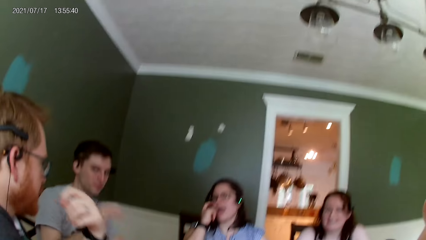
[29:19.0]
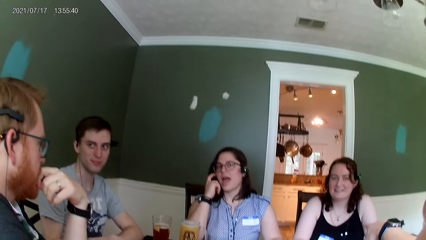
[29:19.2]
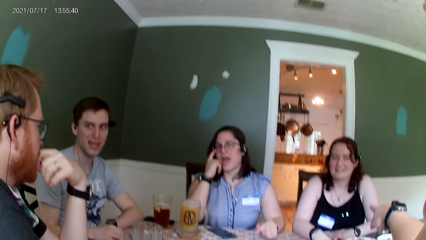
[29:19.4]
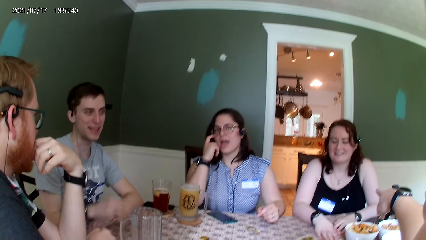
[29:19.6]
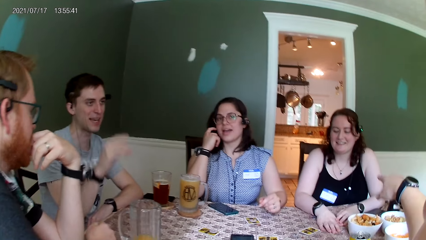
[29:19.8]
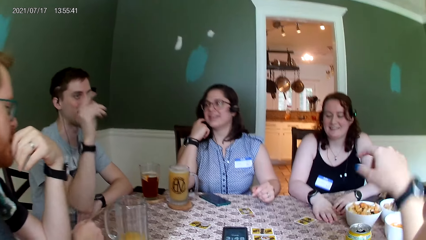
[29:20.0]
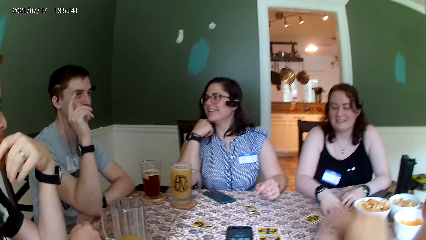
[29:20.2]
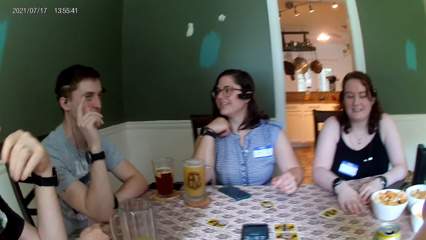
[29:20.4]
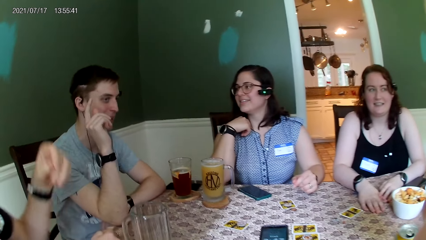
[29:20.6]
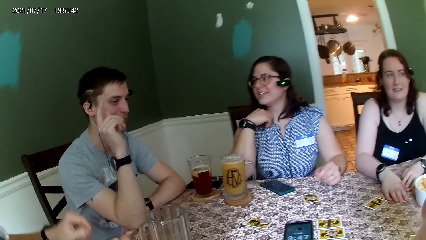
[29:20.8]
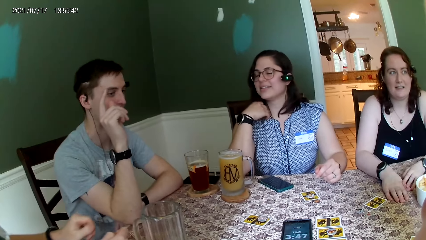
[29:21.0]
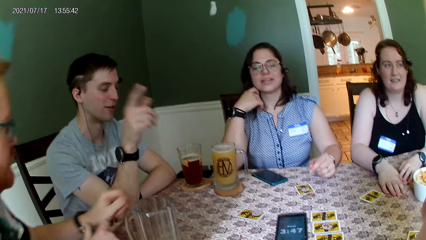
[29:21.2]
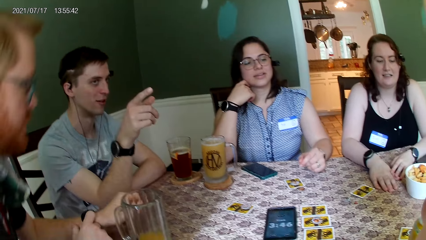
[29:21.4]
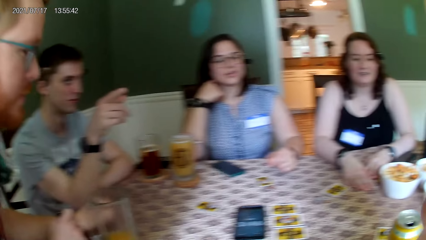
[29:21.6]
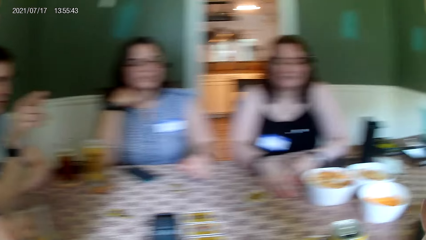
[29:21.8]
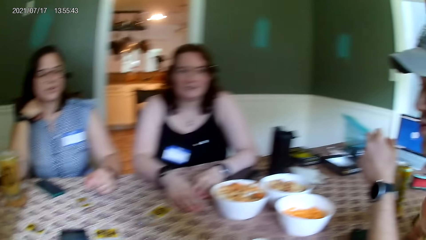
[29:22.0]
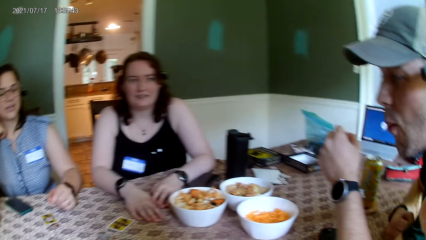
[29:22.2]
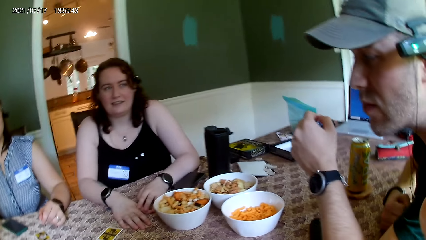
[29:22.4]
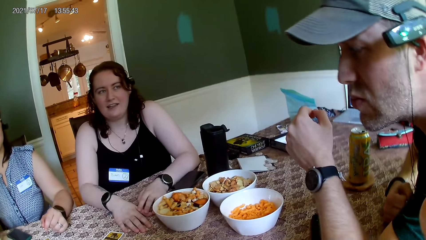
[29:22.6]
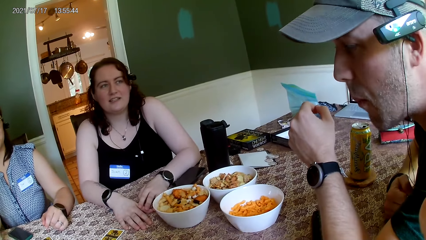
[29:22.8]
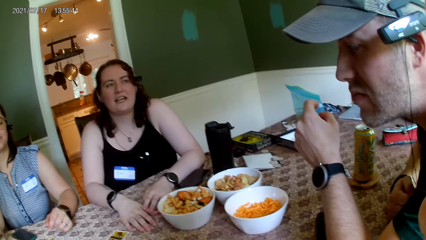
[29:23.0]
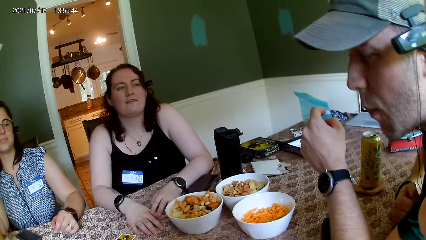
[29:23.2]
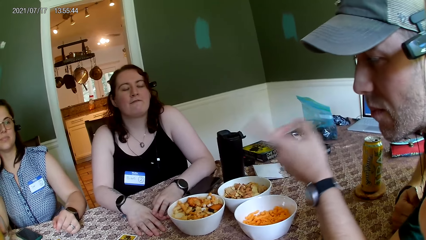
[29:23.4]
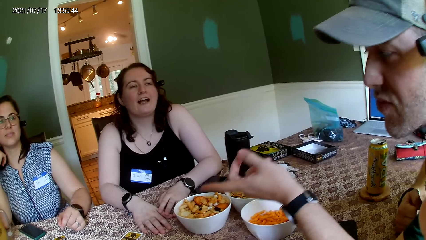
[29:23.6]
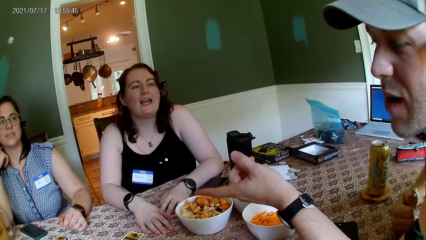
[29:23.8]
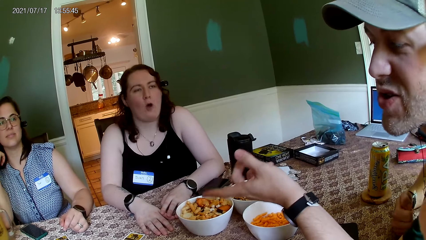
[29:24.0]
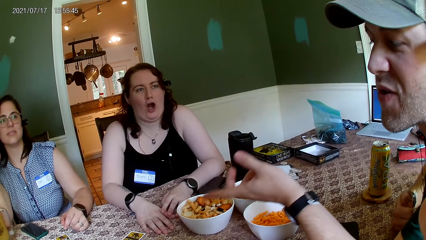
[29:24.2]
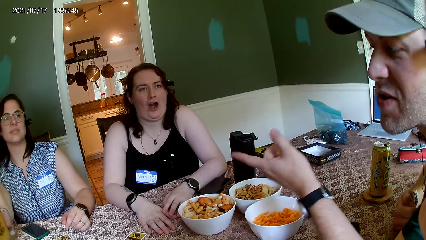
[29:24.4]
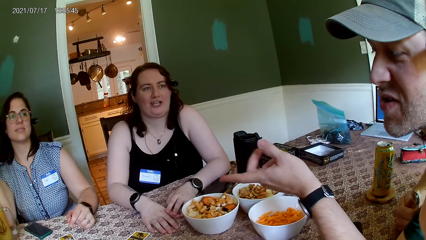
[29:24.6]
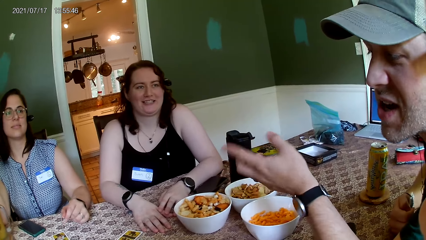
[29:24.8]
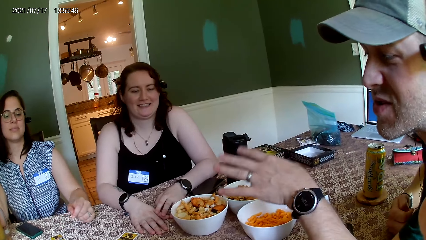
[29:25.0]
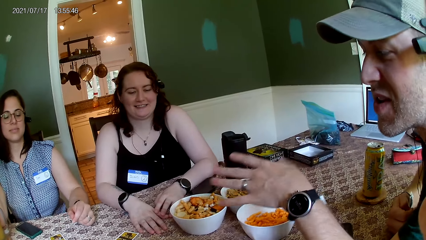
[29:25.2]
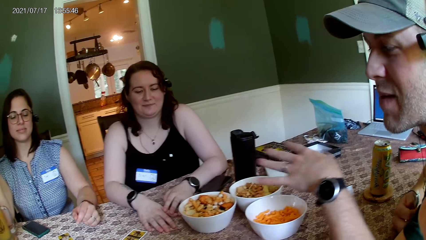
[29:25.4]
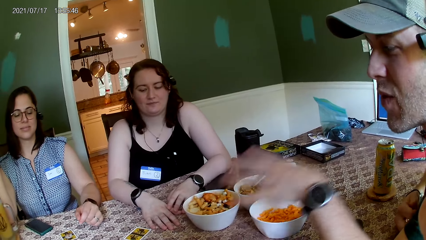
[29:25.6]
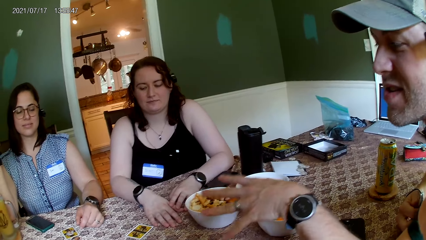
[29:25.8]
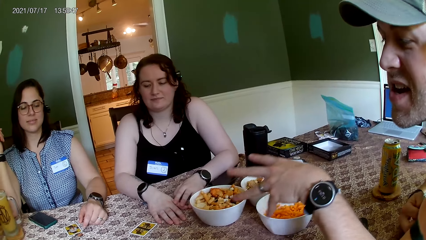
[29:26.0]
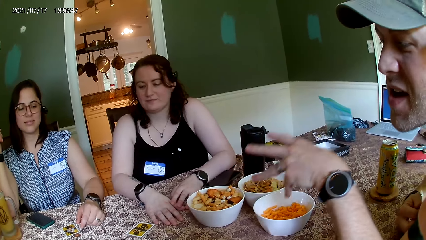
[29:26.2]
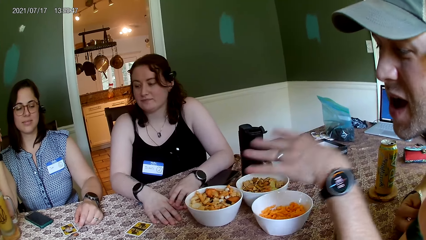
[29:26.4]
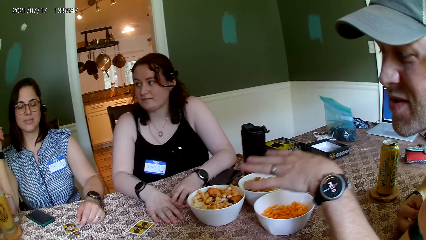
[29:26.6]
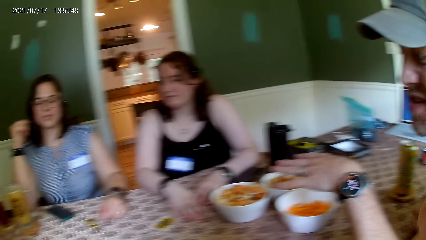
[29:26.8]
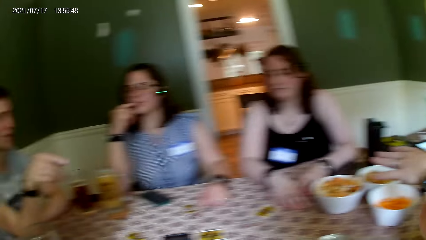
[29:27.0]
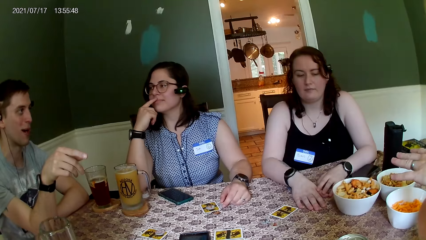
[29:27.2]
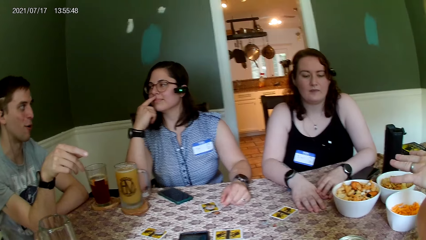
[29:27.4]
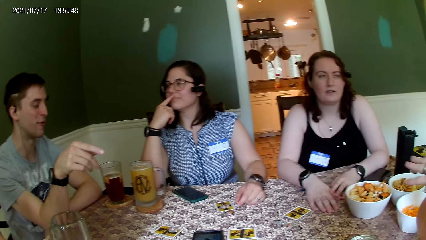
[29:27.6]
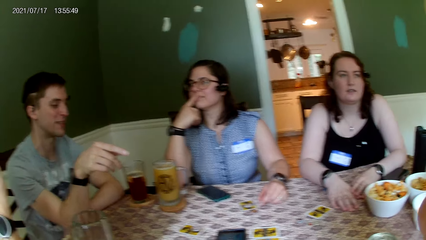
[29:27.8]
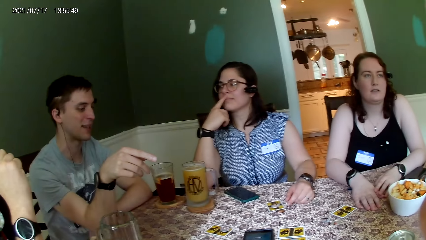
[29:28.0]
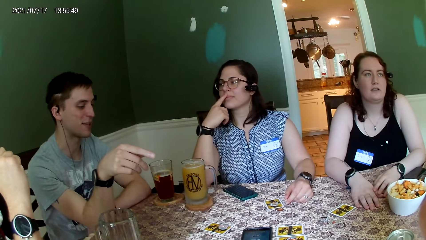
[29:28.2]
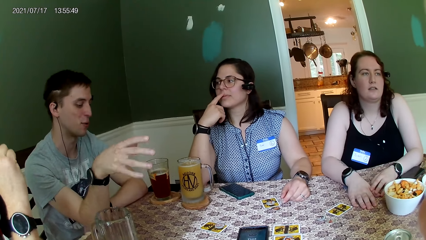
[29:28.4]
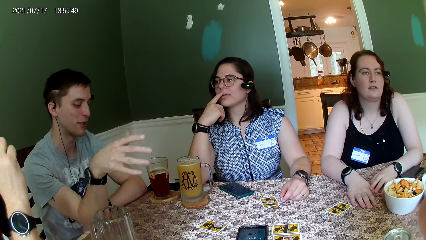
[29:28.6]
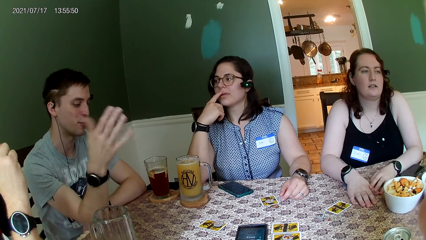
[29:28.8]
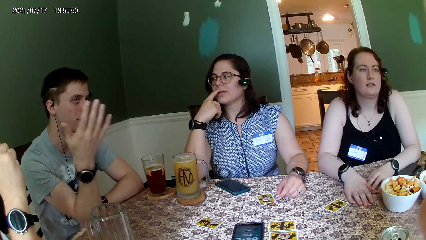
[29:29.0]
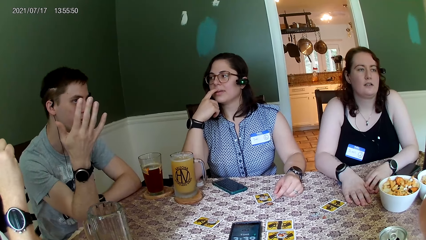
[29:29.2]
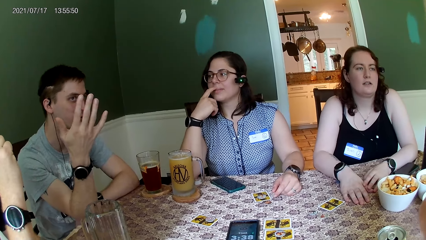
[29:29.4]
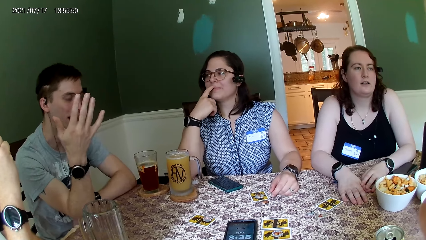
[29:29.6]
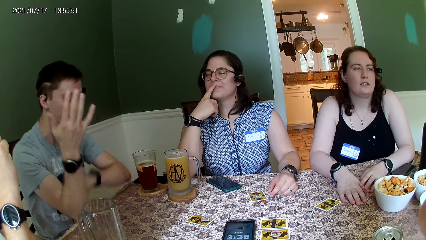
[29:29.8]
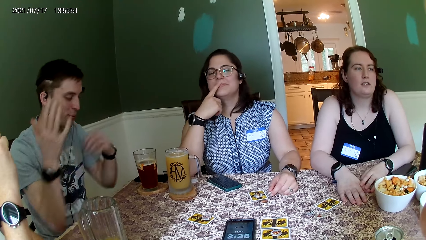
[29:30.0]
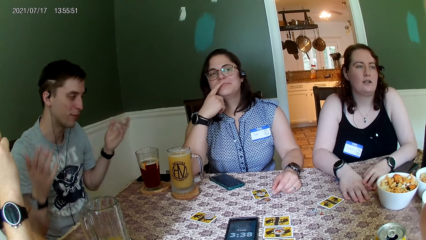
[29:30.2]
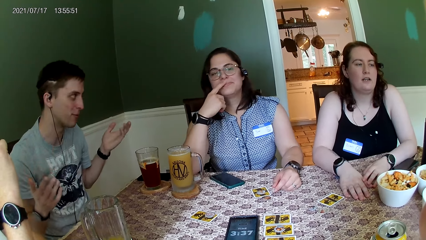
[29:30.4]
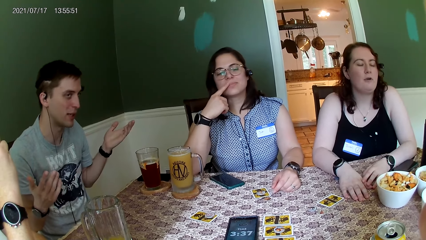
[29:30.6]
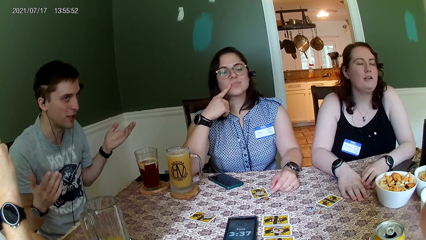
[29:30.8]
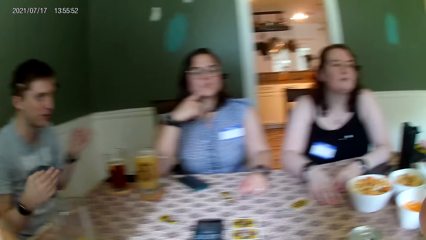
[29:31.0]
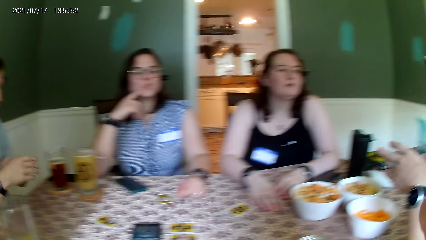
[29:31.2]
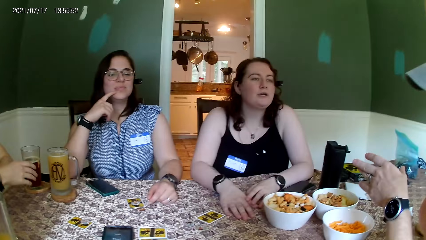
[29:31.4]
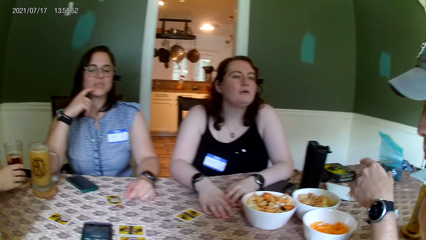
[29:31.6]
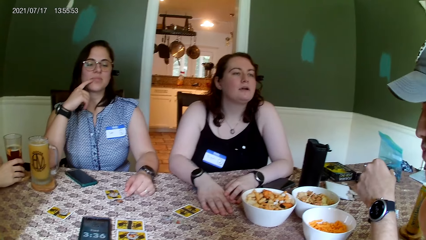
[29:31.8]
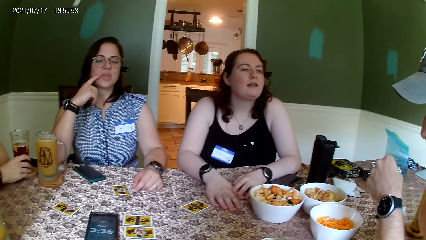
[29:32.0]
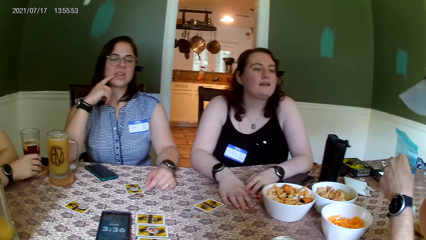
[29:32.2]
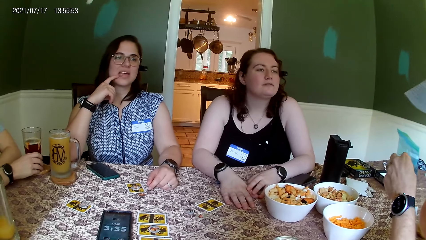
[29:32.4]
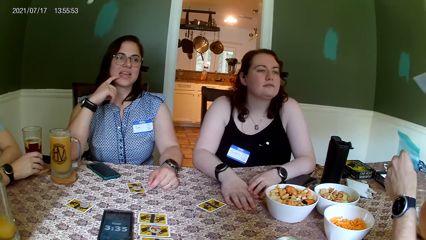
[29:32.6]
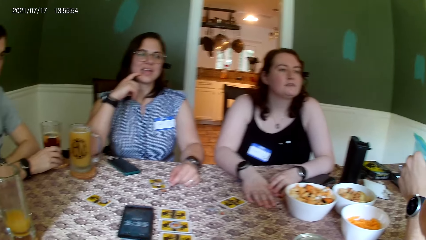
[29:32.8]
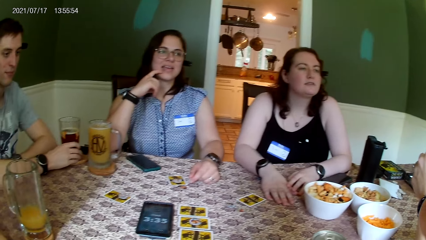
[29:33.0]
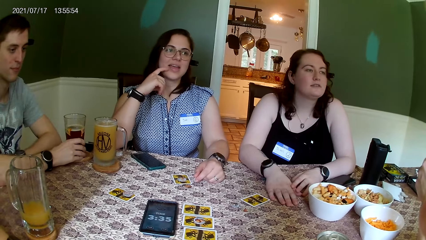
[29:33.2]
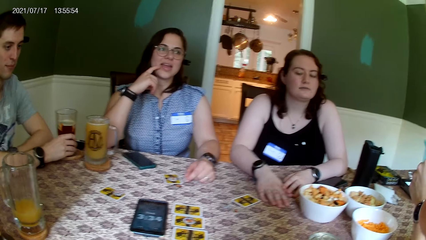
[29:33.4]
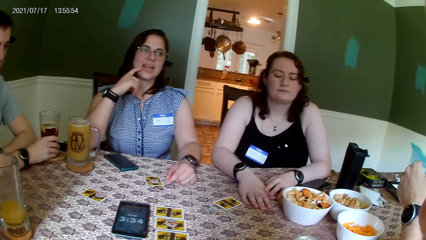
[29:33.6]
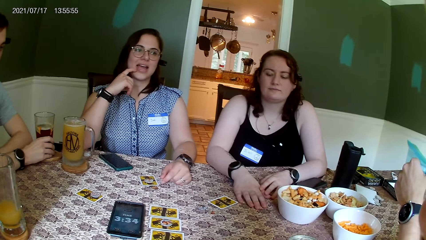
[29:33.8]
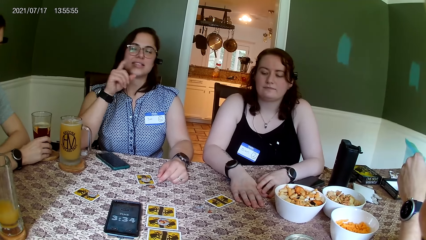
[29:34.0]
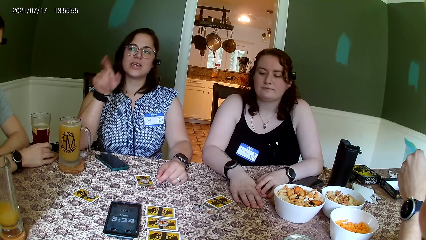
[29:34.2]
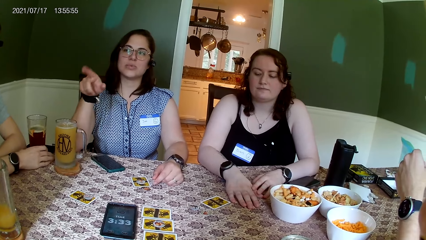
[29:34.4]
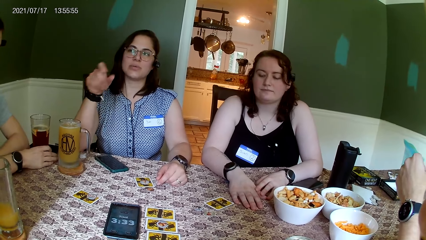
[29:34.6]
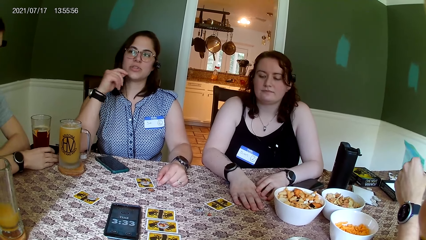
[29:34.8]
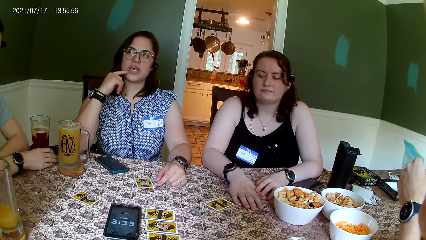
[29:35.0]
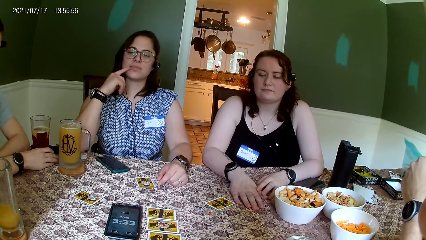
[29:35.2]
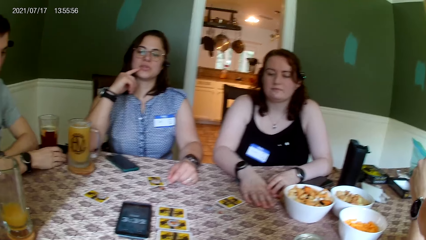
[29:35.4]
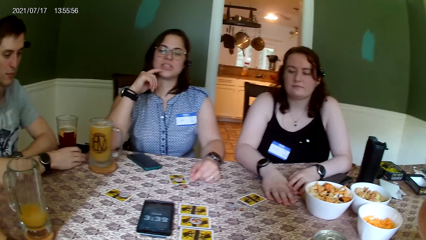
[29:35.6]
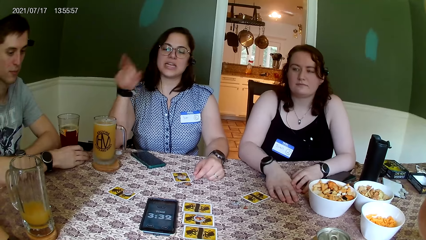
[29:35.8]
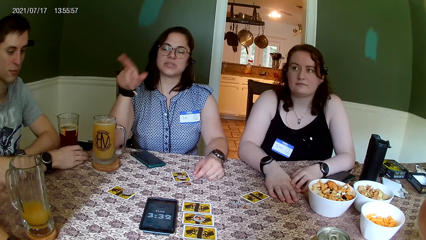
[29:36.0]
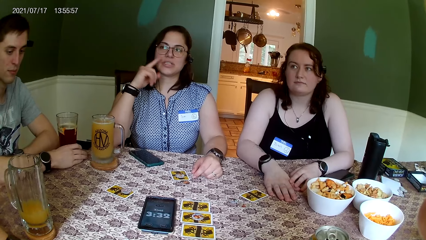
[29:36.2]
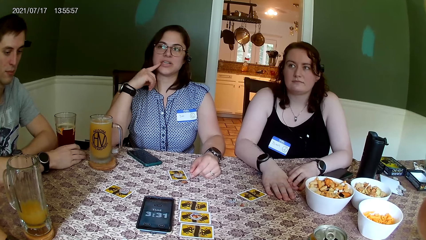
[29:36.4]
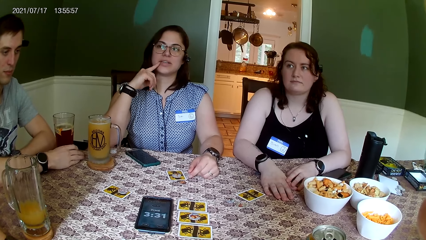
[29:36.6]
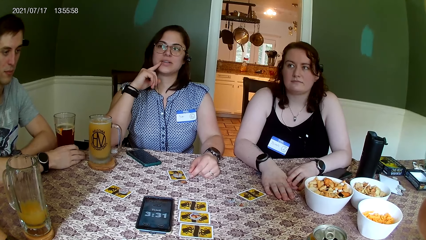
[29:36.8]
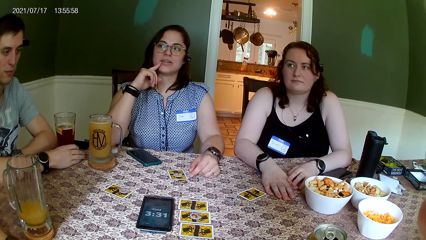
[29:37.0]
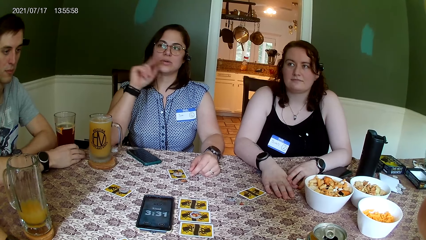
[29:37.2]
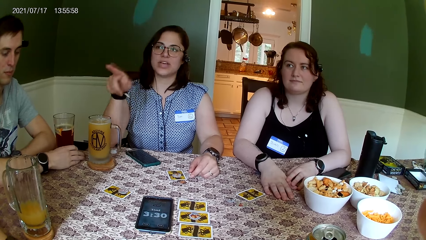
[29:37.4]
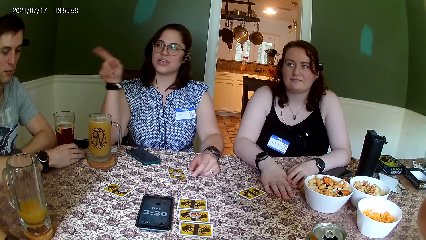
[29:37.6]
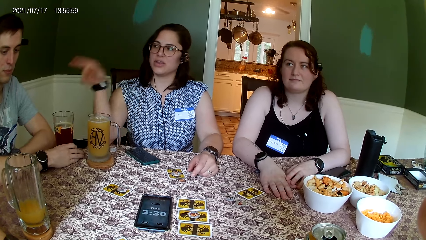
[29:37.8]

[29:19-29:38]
A man converses with another man. The camera wearer points at something. The first man converses with everyone on the table. A third man stands up from a chair. A woman converses with the second man. The second man converses with the first man. The first man converses with the second man. The woman converses with the second man. The second man converses with everyone on the table. Another woman converses with everyone on the table.
